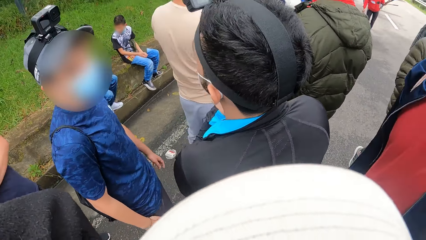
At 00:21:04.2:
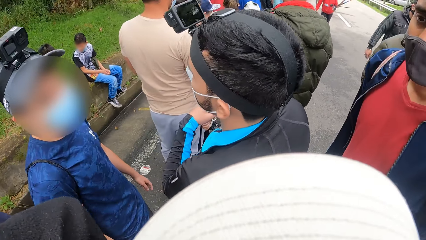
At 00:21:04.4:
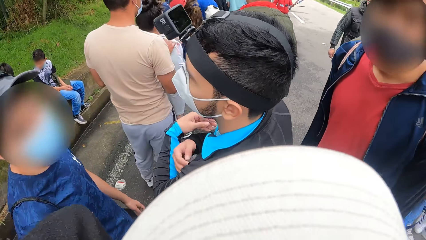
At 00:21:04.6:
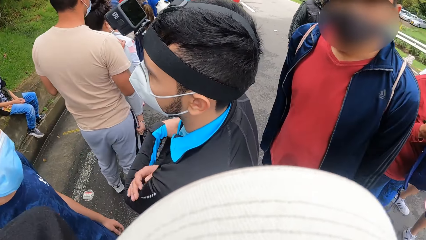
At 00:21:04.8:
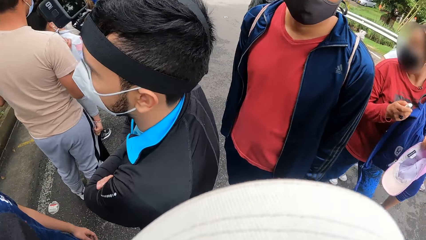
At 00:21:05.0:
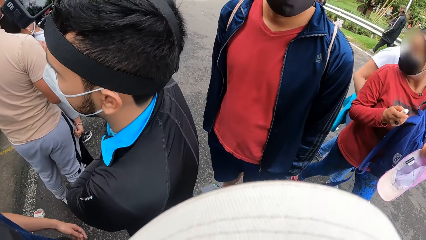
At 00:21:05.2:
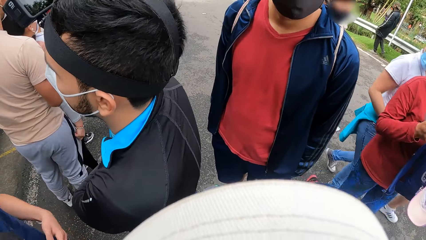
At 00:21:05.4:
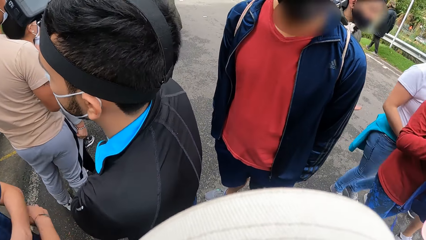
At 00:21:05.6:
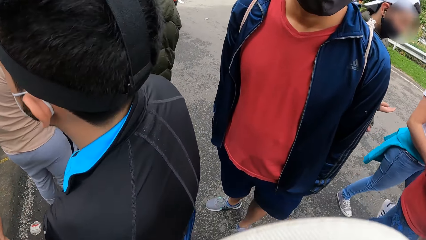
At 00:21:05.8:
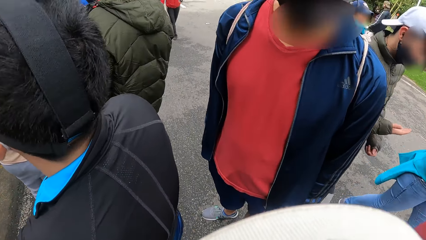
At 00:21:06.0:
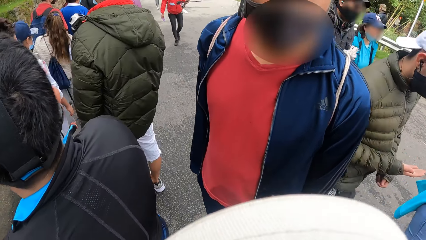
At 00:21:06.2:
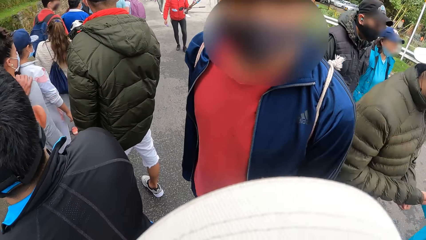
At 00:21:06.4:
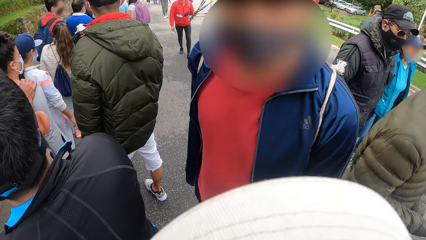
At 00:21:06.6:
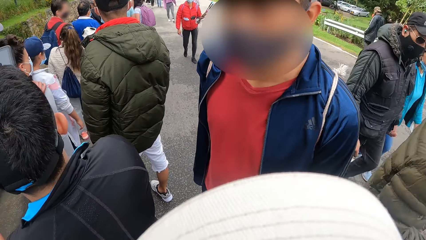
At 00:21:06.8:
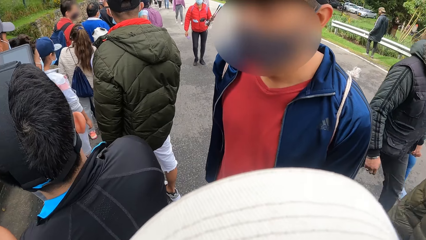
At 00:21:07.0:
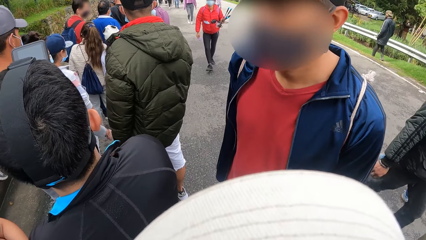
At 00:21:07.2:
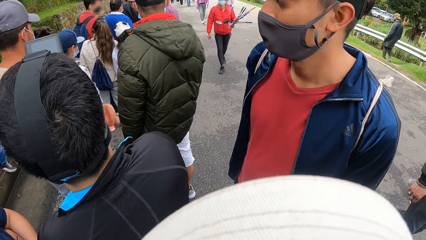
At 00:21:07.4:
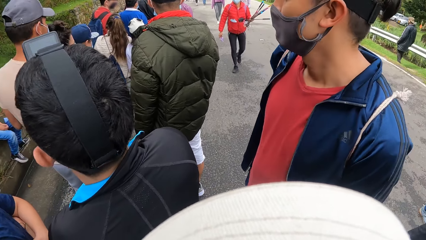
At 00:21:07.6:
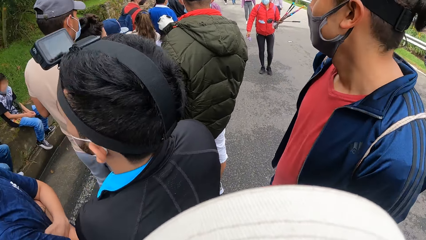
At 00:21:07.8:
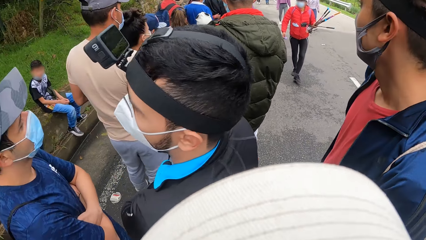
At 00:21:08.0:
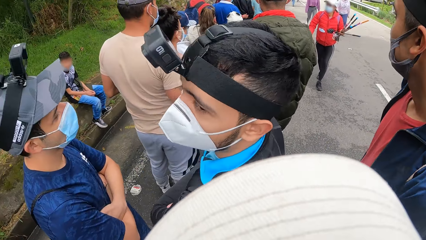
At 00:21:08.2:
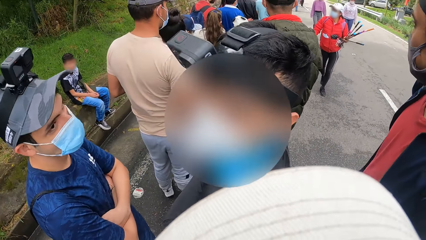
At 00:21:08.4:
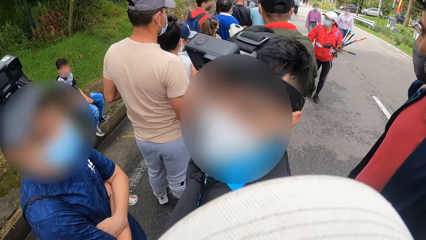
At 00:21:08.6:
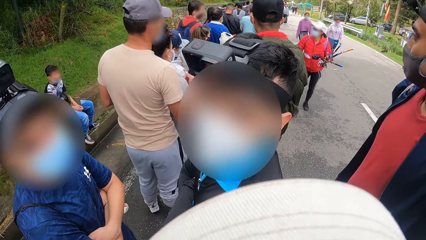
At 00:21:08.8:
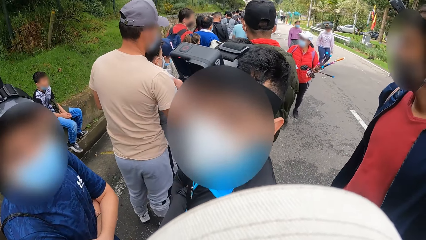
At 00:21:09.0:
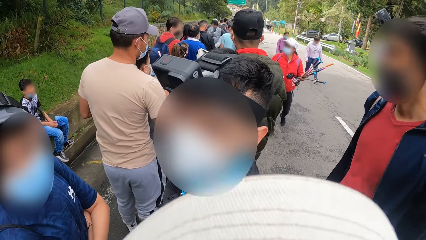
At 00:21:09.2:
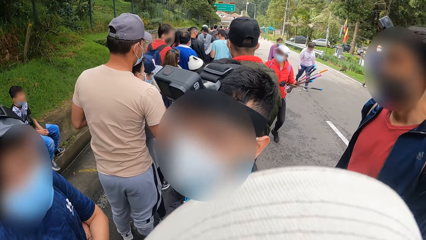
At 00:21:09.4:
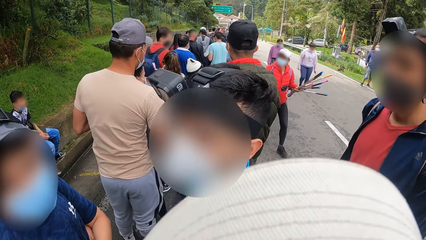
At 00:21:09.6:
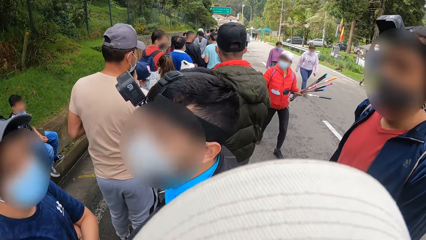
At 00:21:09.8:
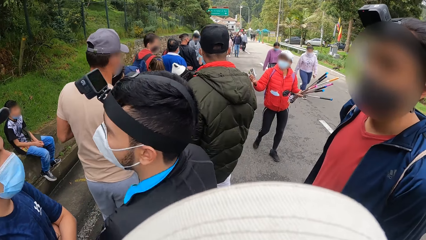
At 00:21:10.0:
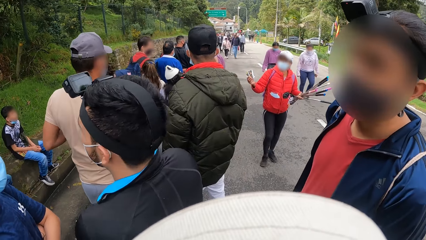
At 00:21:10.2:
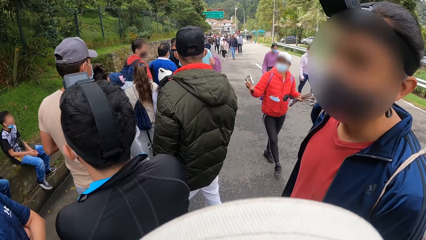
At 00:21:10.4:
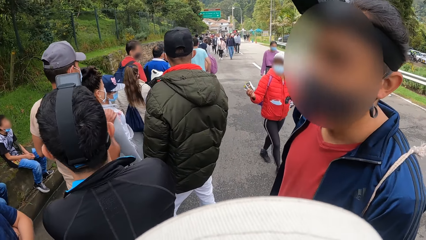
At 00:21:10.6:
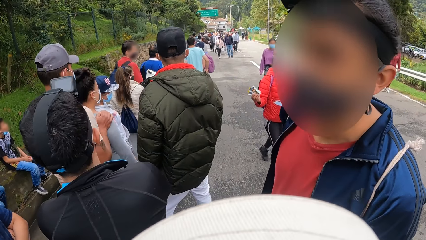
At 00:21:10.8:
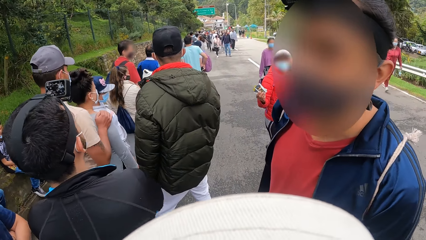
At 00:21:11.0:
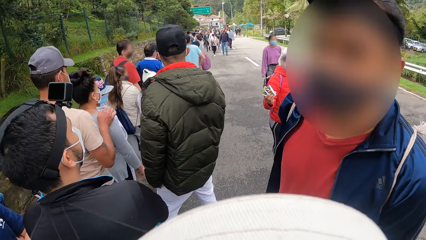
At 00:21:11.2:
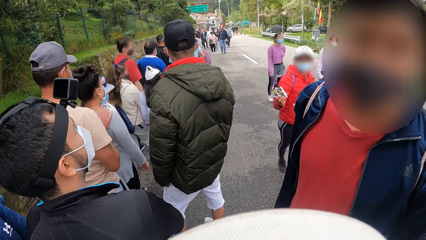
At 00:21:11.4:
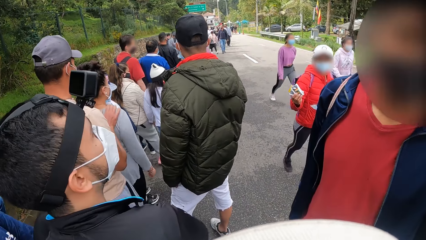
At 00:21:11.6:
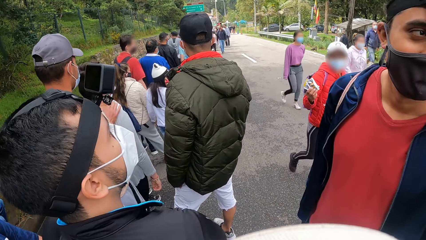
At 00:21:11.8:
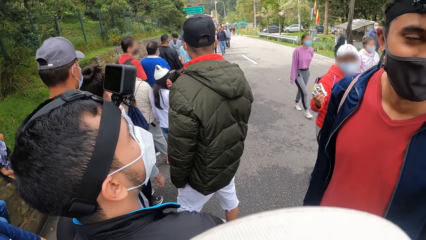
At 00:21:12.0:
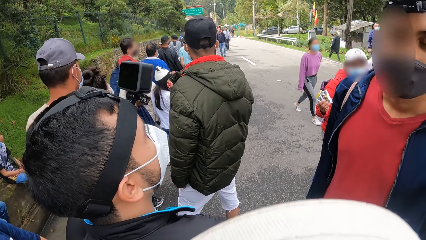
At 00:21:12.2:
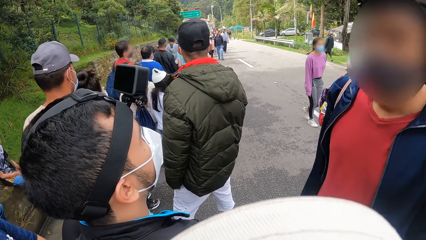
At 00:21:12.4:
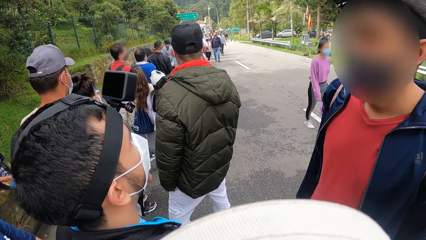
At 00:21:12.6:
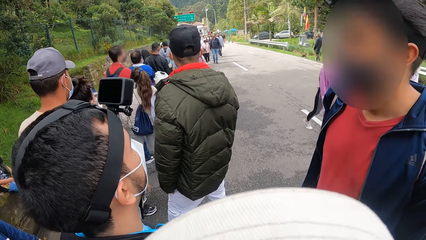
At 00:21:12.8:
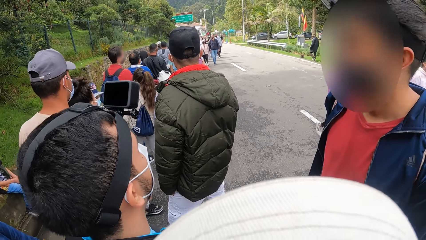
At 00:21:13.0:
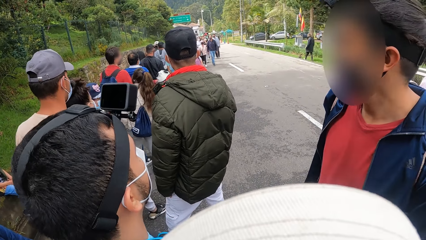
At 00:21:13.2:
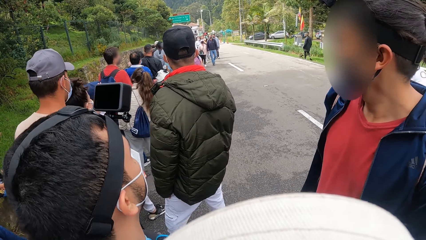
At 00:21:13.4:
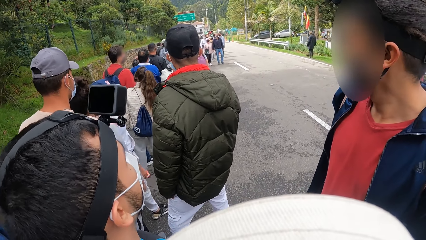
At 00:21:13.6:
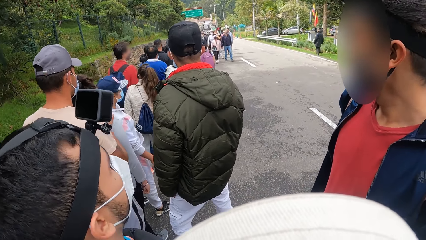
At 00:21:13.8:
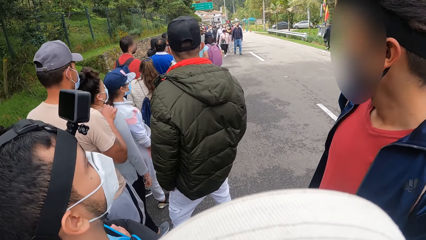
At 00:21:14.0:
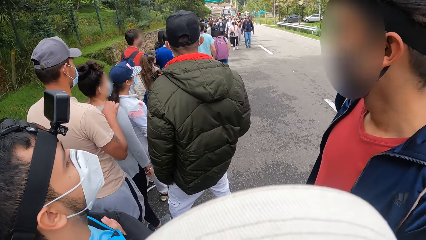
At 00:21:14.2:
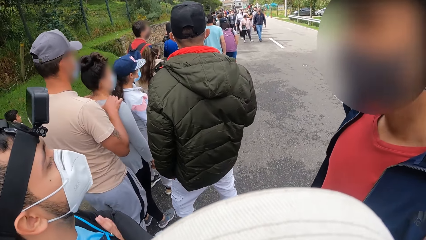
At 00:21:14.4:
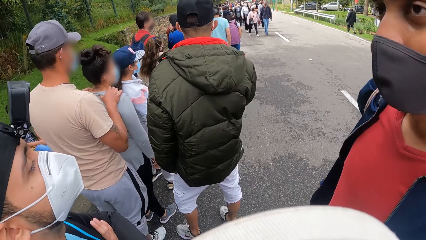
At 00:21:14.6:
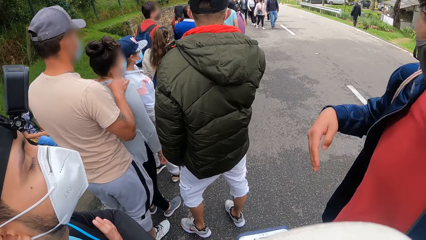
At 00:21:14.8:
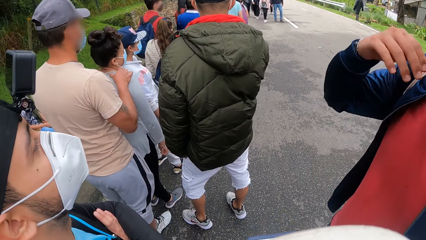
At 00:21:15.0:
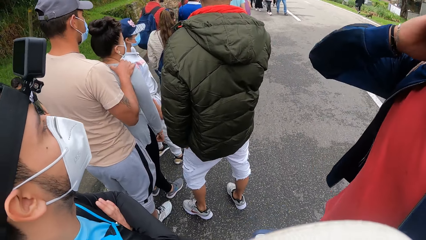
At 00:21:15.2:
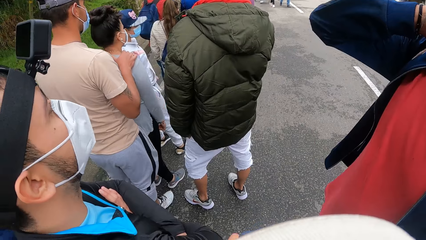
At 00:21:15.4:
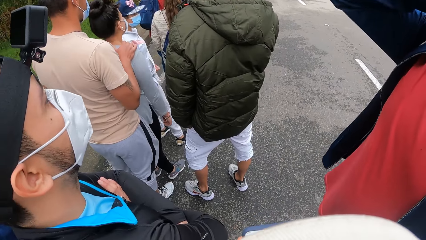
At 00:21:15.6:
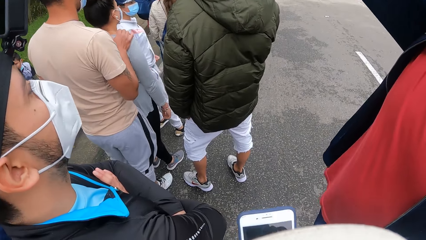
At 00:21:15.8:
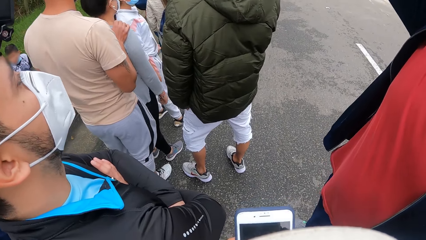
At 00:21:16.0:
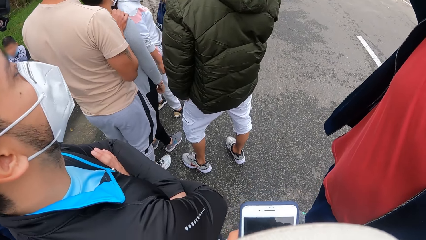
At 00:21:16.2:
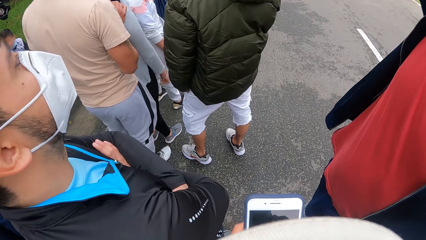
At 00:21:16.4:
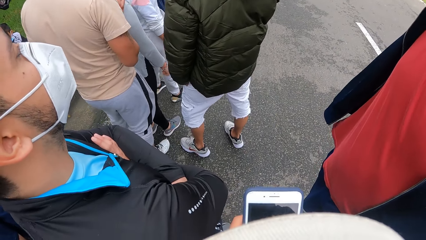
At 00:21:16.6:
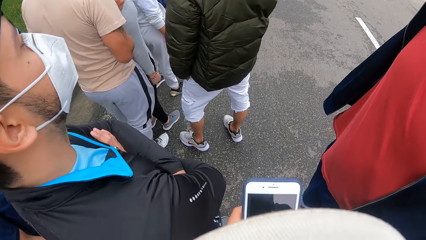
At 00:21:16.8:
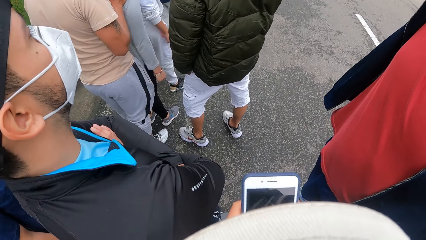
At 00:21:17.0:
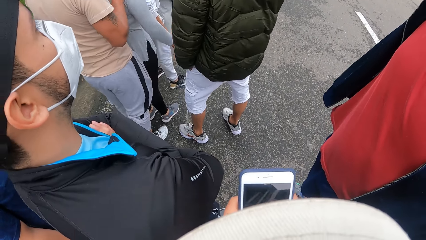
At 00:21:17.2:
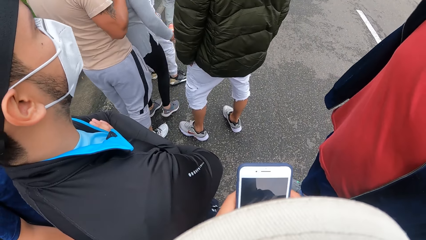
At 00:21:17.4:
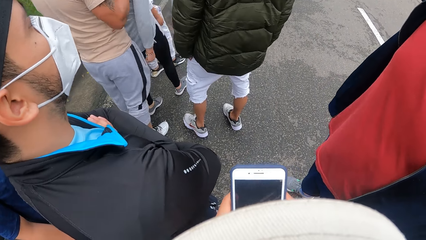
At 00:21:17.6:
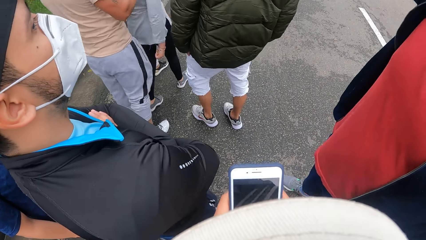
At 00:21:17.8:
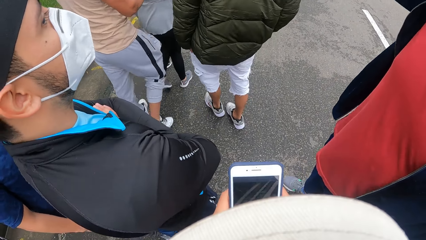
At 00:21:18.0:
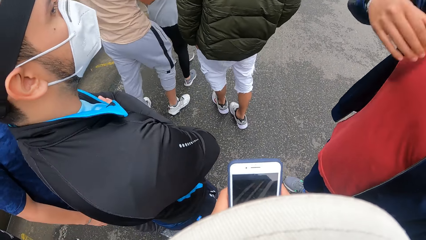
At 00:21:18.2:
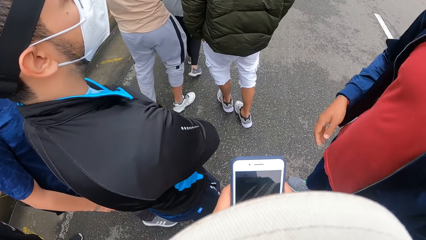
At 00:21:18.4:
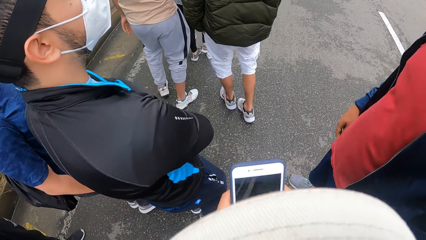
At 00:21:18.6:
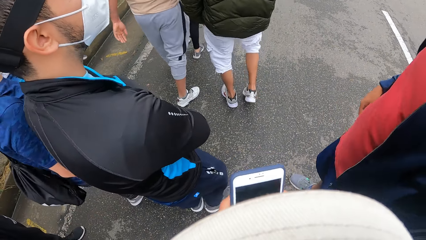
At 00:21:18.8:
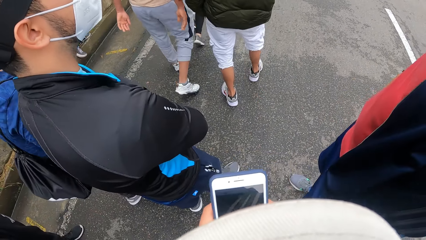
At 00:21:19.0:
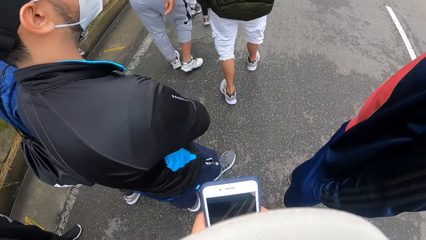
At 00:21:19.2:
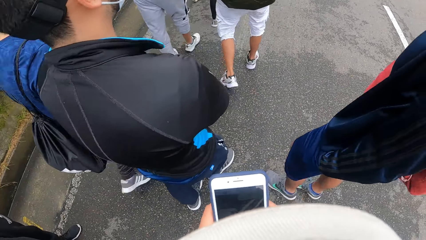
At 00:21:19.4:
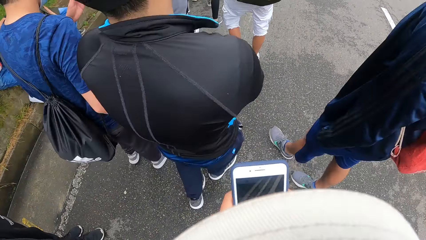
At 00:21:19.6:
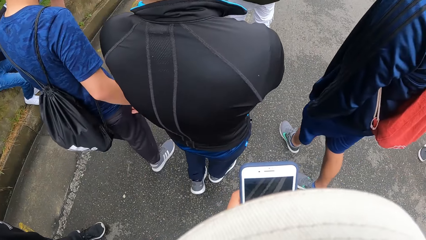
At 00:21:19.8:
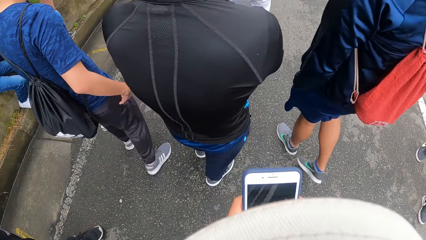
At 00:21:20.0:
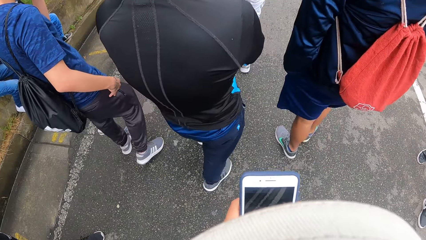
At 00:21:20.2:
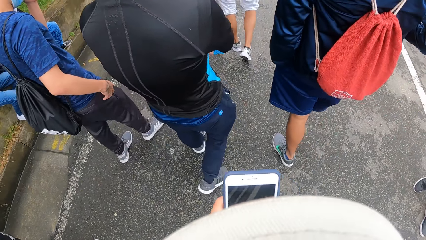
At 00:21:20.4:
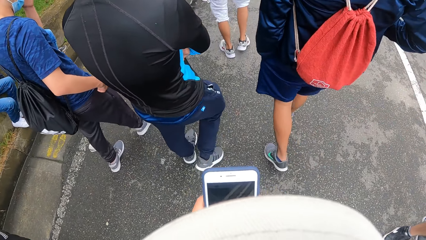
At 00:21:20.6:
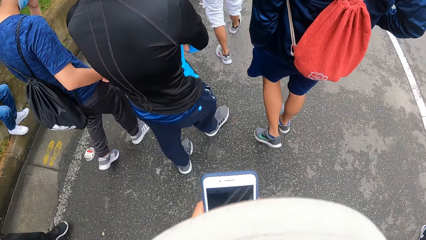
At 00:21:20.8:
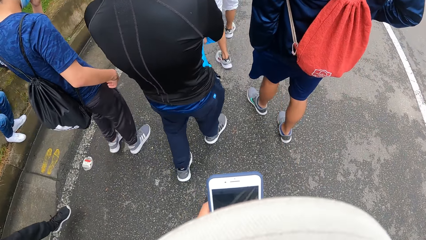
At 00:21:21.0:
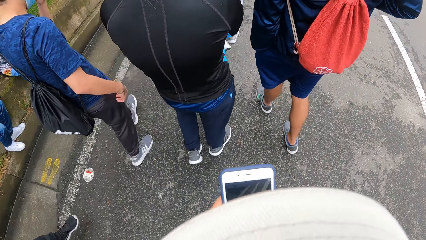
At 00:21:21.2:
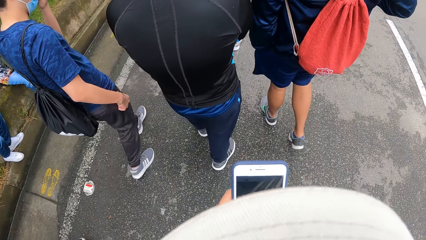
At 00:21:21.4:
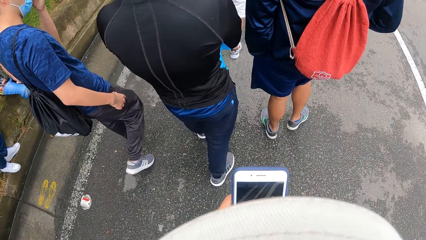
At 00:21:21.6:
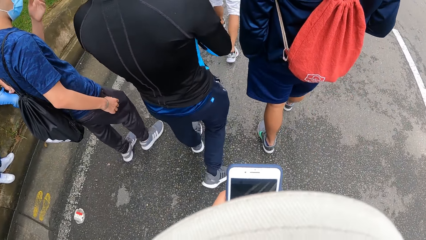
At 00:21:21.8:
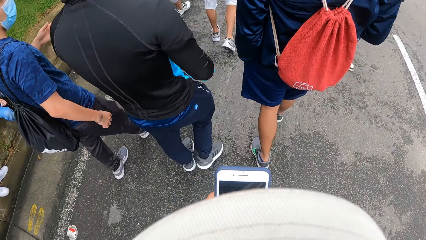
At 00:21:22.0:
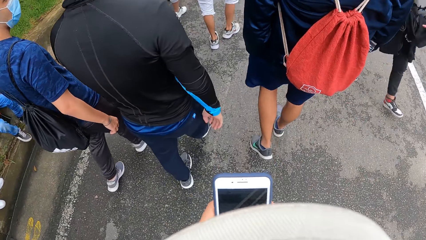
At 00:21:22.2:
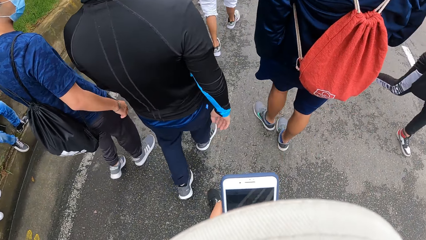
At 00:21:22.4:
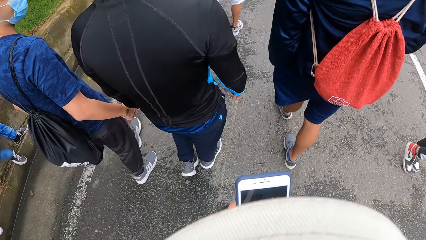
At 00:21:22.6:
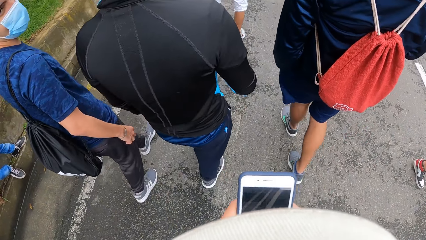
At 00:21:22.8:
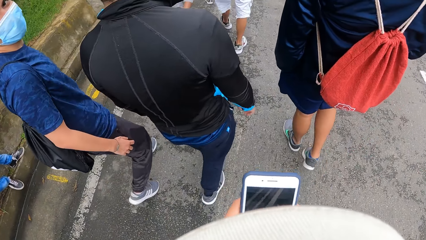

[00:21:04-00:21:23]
The man holds his head with his left hand. The camera wearer operates the phone with both hands. They look at the phone. The man walks on the road. Another man walks on the road. The camera wearer walks on the road.
